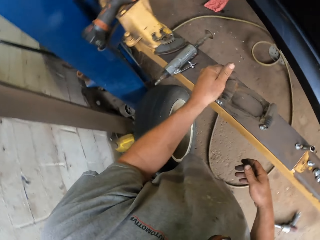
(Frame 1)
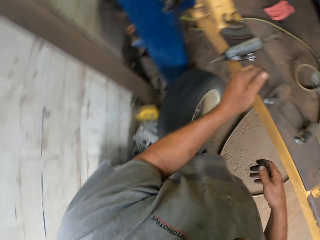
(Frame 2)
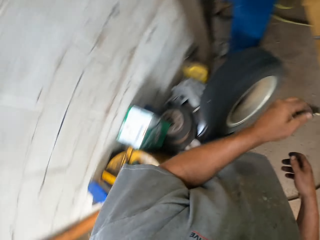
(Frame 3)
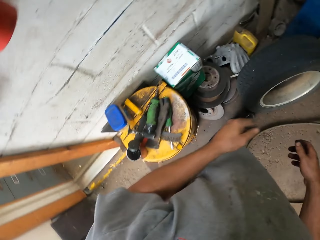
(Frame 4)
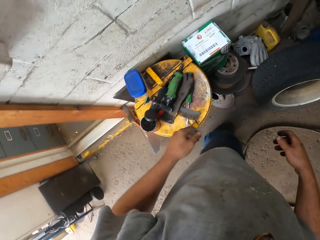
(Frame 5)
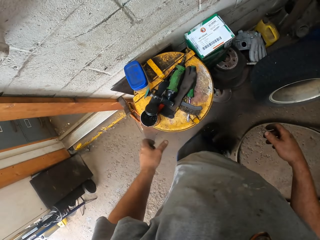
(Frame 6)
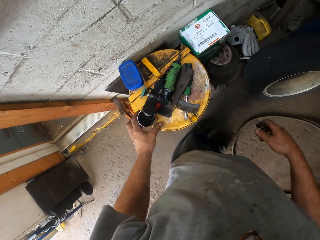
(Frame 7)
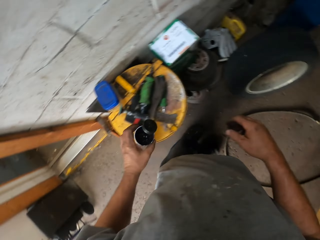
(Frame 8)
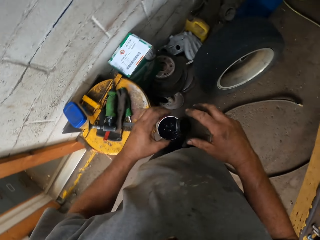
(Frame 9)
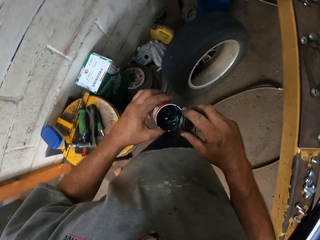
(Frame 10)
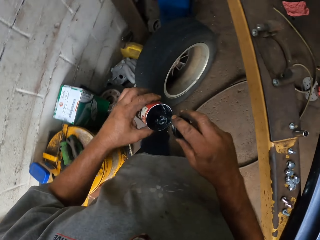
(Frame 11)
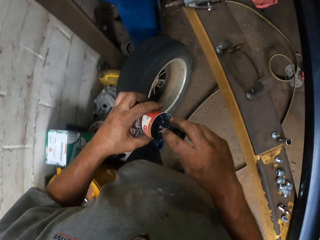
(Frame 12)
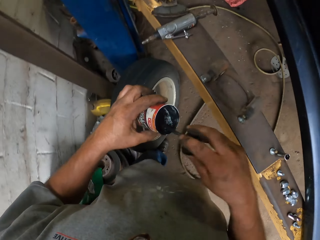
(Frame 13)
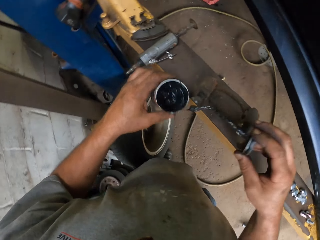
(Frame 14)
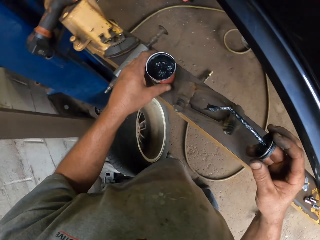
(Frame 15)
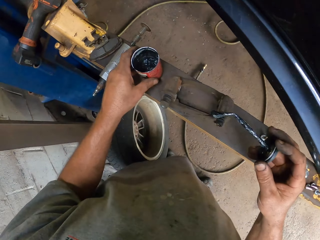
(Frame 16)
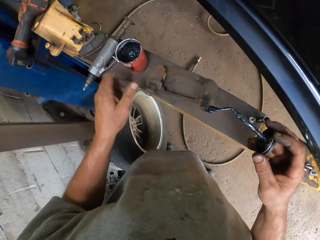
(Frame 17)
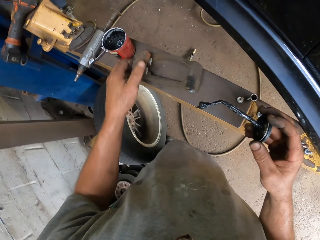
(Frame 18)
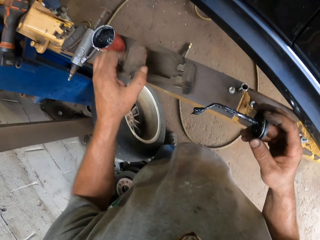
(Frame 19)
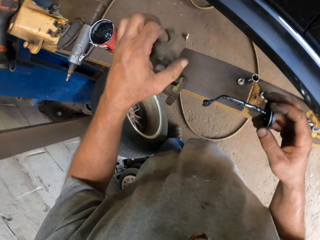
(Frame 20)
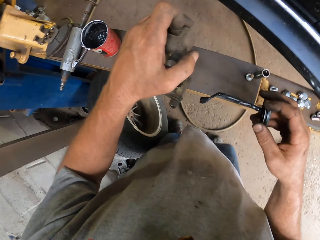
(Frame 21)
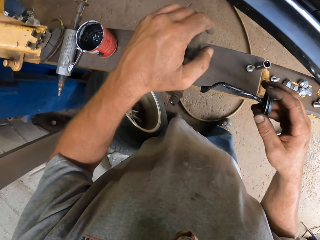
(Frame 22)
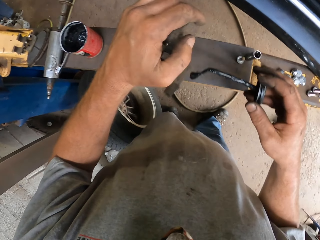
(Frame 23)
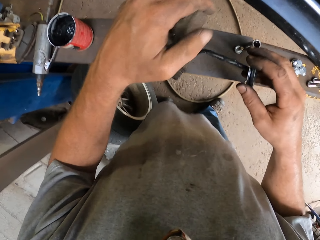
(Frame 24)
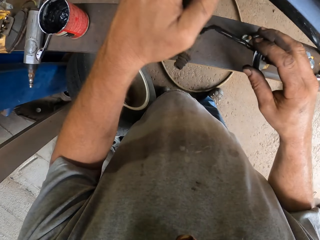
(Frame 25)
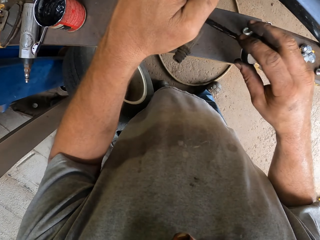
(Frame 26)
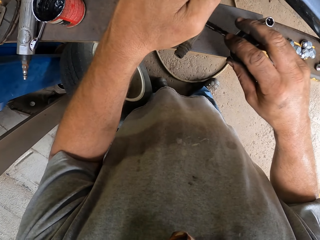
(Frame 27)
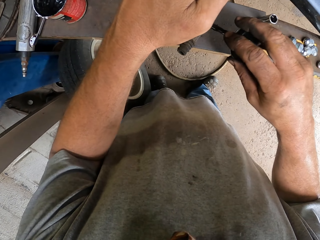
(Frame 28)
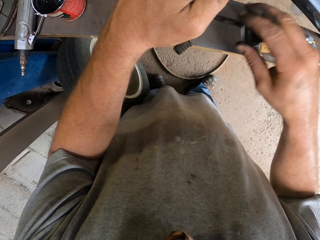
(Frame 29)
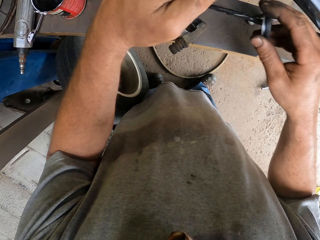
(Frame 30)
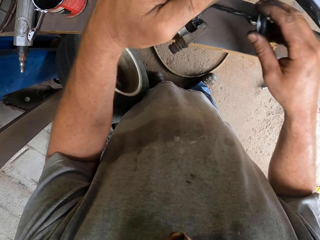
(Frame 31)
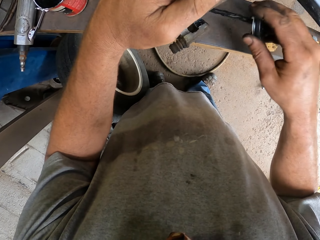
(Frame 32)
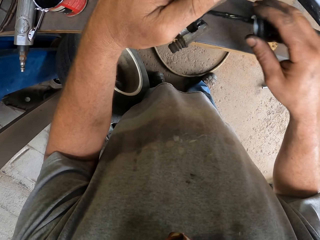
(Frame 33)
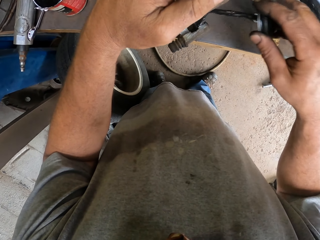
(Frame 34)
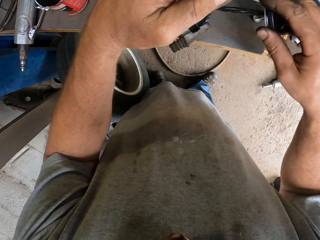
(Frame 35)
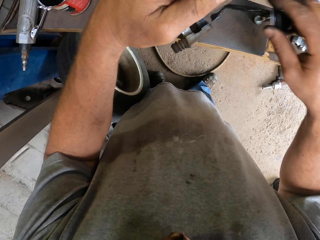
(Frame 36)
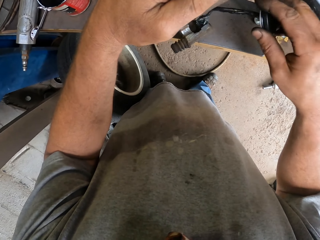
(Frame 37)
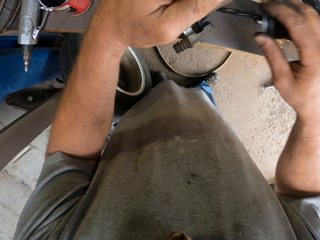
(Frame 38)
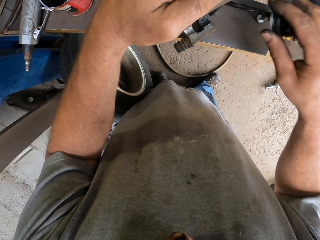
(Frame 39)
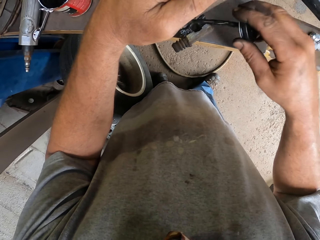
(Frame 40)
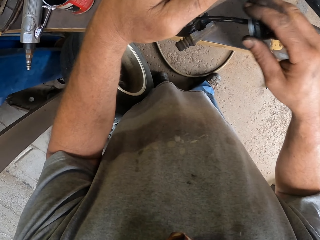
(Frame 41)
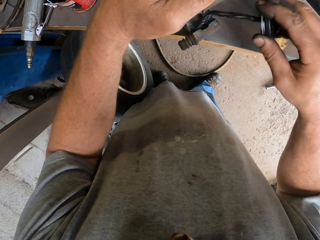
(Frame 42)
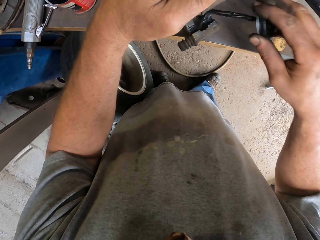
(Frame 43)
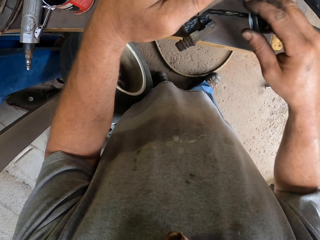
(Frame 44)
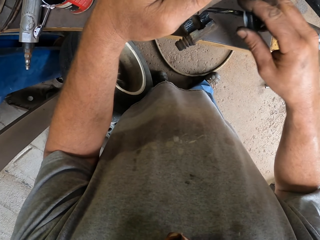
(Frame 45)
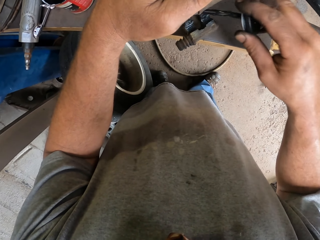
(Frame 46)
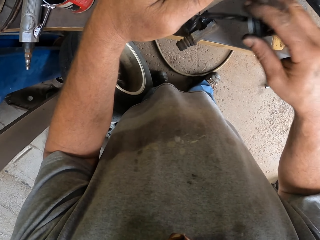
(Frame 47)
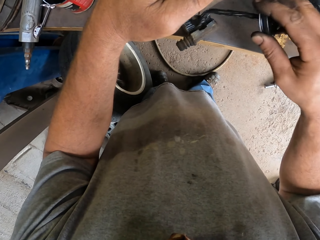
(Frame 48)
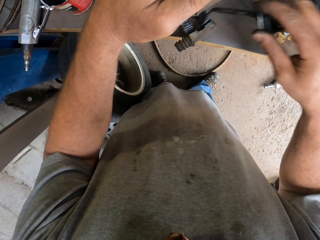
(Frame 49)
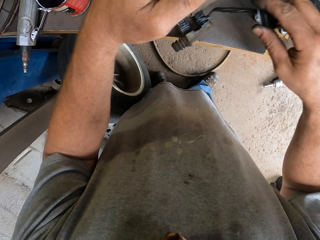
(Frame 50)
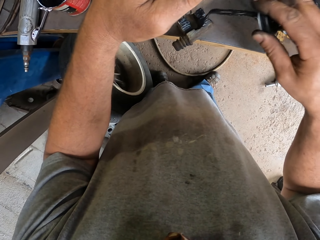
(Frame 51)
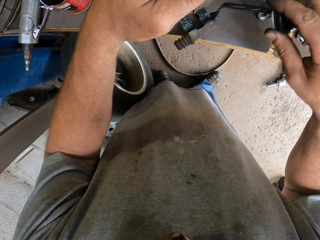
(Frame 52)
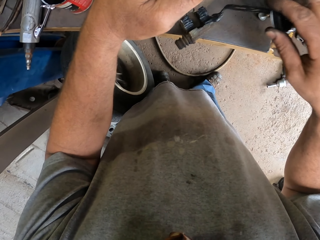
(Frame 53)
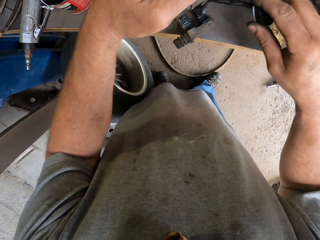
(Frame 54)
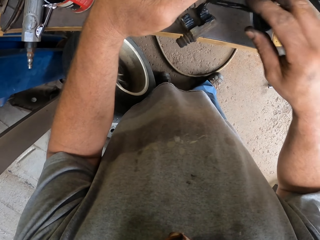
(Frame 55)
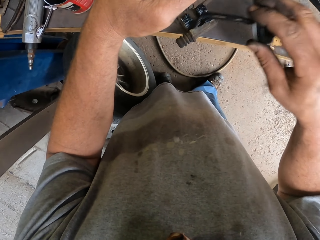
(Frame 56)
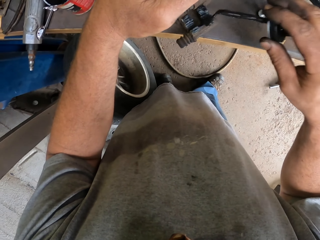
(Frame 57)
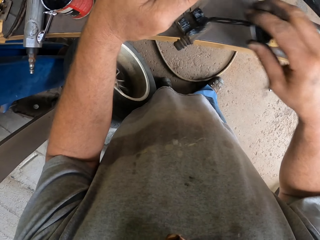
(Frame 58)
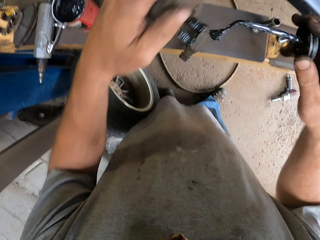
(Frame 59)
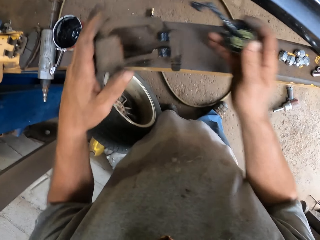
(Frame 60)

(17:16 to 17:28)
The camera wearer puts down the car spare part or metal. They take an oil can or container. They scoop oil. They take the oil brush. They put the container down. They pick up the metal. They oil the car spare part.

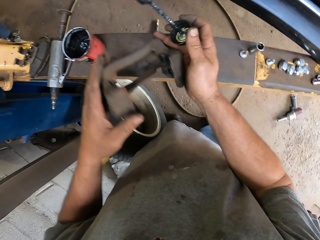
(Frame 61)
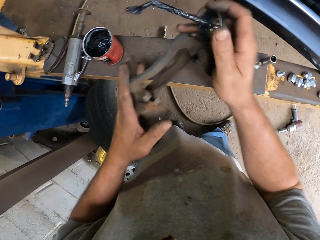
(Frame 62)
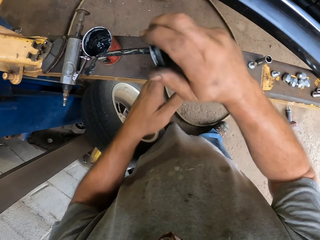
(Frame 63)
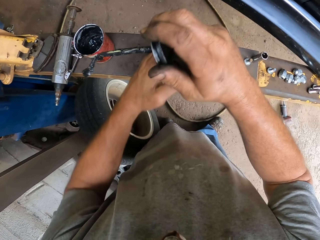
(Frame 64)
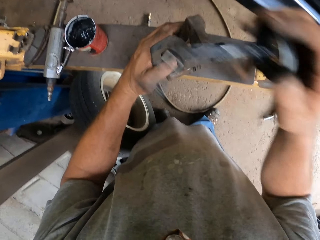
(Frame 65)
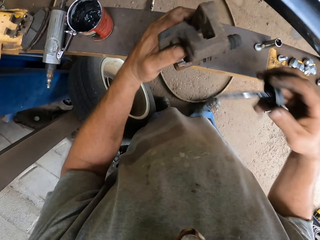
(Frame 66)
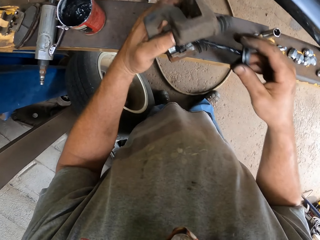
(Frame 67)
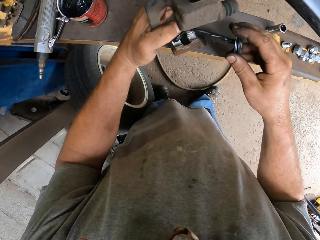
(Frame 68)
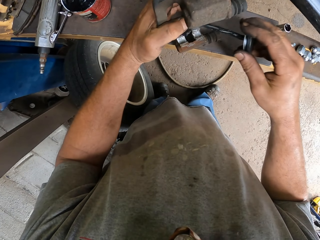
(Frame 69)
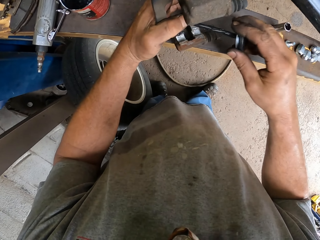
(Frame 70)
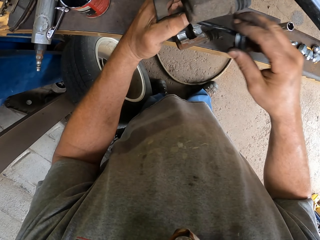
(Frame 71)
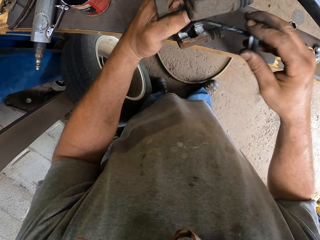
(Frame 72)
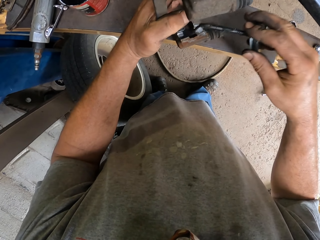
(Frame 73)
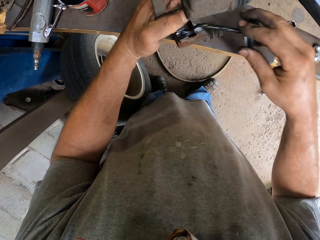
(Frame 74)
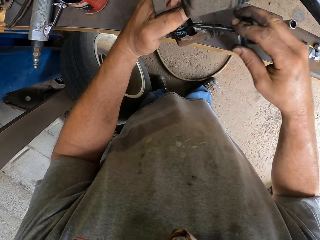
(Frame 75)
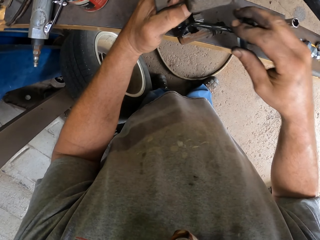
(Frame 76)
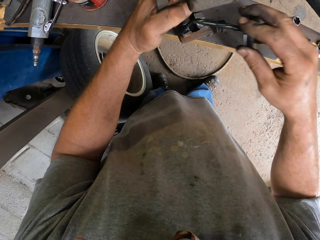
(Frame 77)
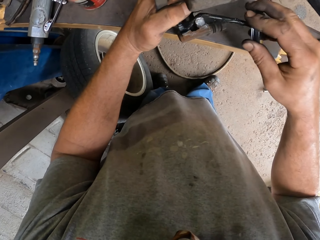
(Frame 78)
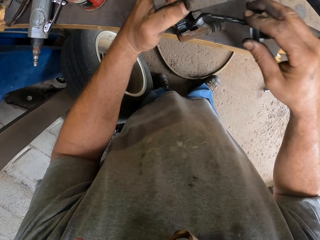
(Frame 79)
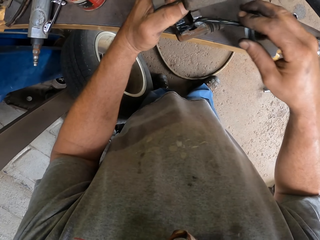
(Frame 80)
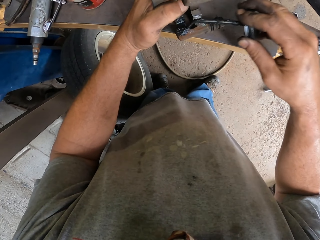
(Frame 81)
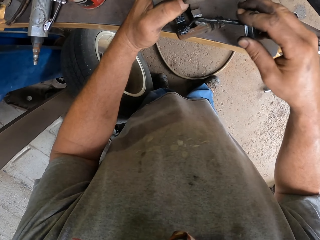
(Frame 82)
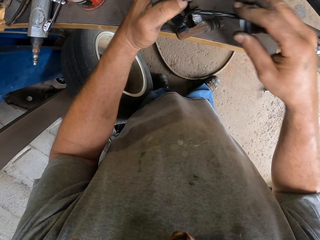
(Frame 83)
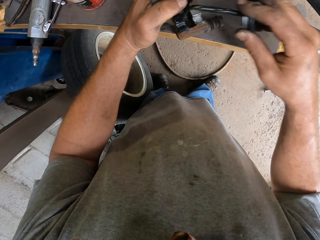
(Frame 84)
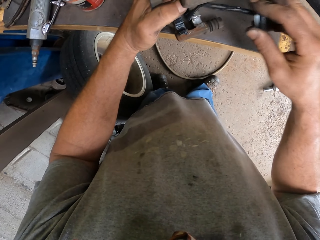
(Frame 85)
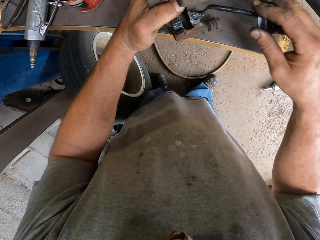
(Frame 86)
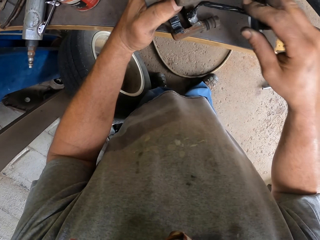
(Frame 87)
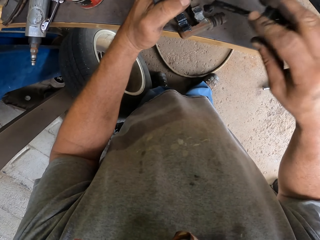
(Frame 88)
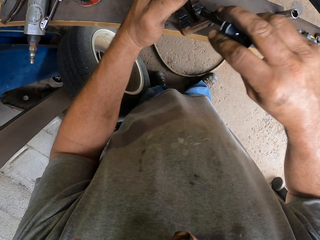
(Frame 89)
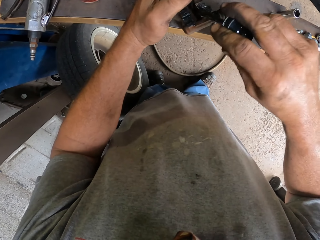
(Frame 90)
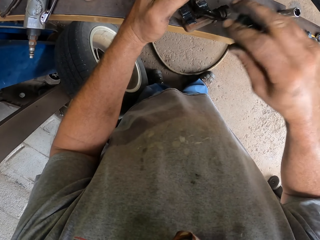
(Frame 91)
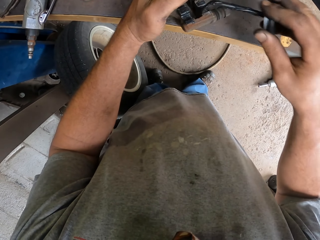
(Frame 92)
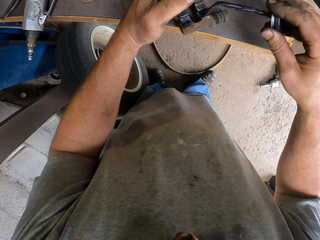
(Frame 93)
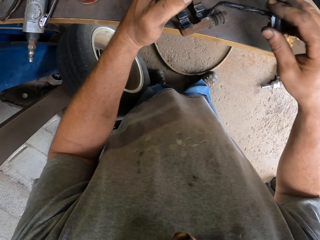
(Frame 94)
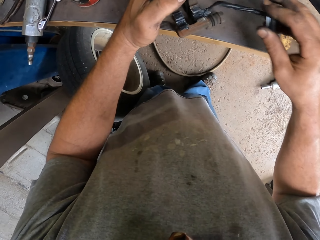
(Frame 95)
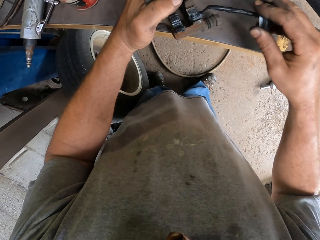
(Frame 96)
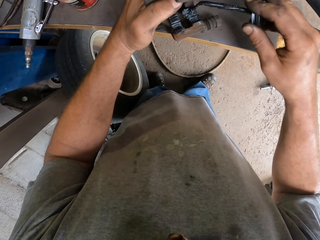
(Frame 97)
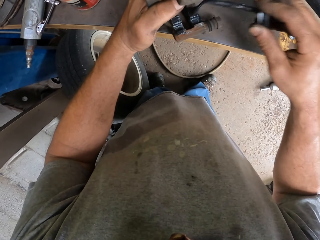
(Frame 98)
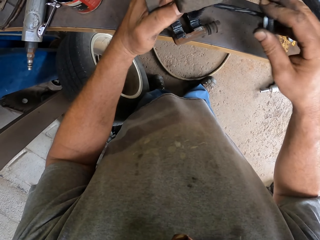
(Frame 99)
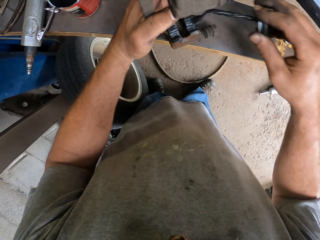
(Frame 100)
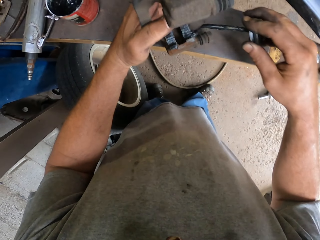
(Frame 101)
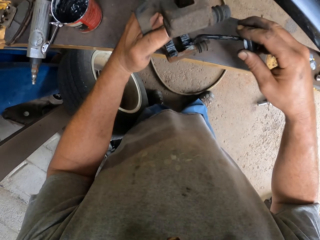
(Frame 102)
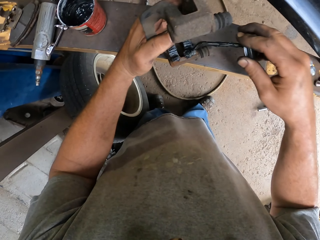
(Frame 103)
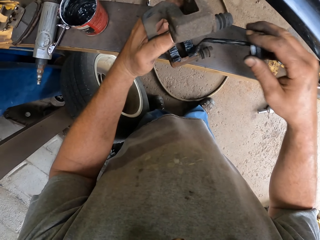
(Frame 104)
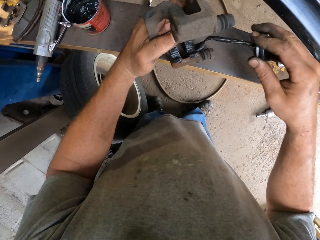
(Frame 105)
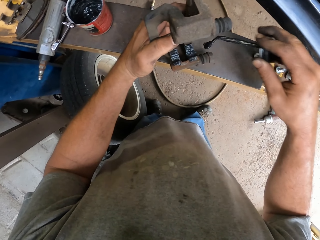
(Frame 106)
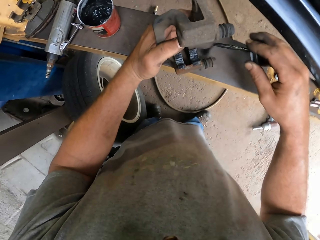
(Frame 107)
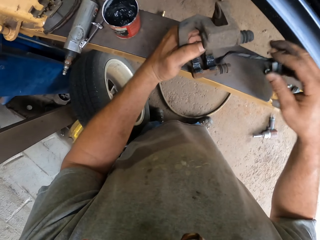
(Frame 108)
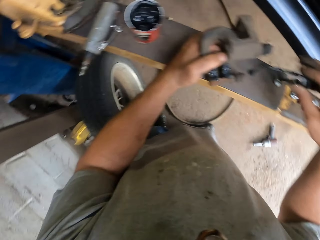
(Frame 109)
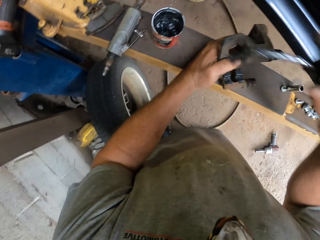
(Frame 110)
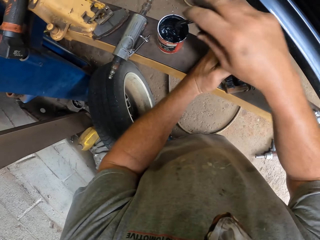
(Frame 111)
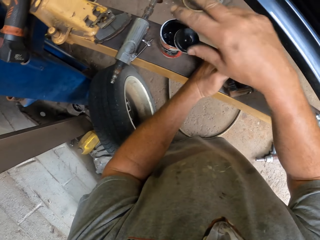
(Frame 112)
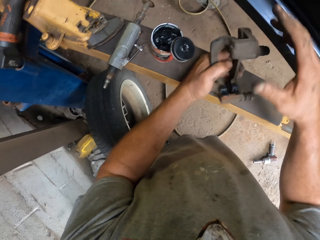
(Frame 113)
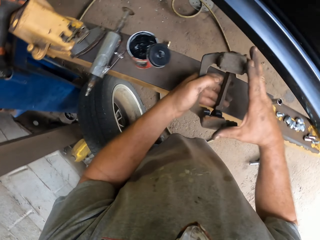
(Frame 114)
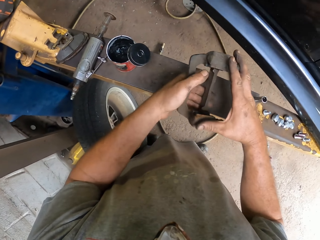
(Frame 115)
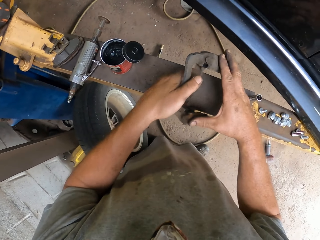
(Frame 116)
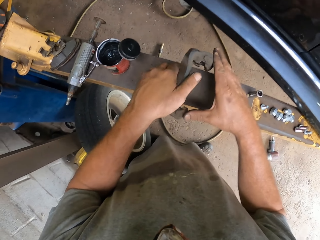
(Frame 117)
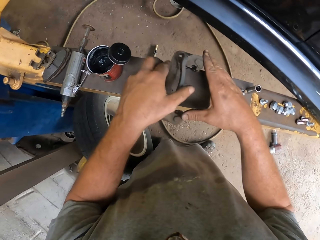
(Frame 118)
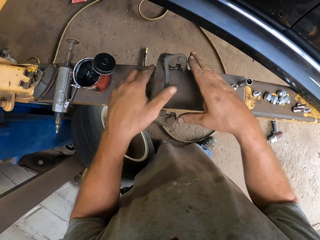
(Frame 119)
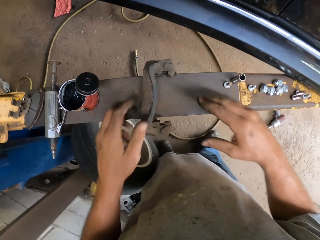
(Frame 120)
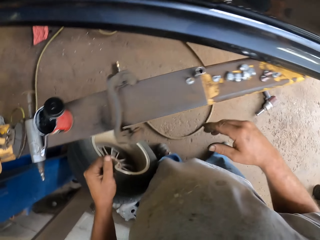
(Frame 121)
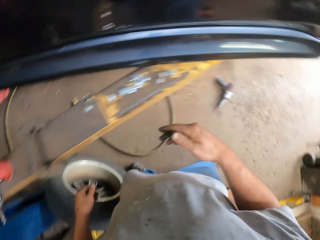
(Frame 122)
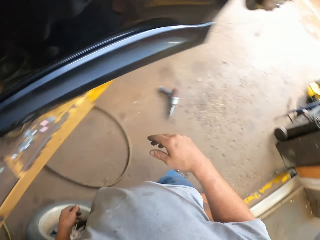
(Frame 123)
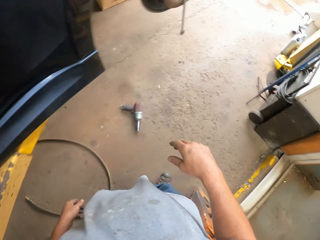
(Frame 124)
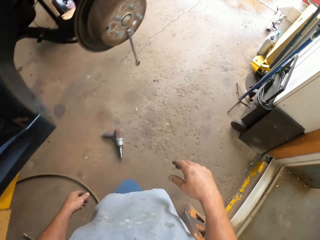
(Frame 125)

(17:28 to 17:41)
The camera wearer dips the oil brush on the oil can. They hold a metal. They put down the car spare part.
